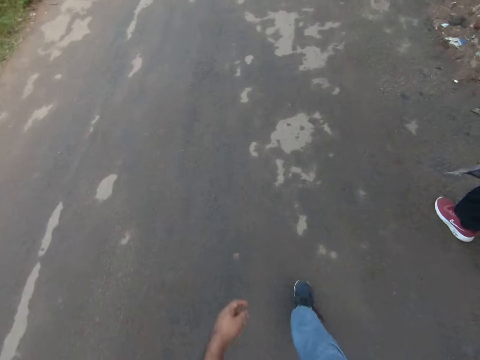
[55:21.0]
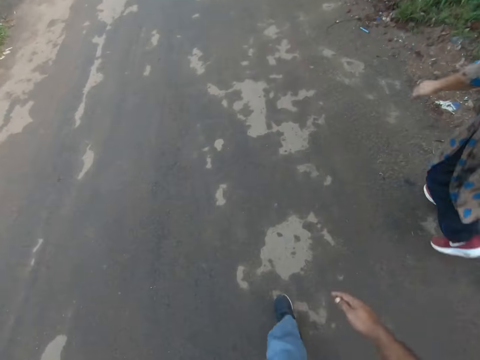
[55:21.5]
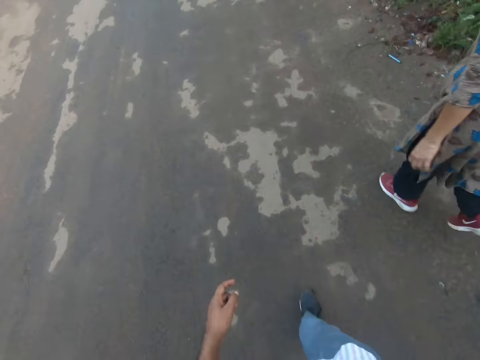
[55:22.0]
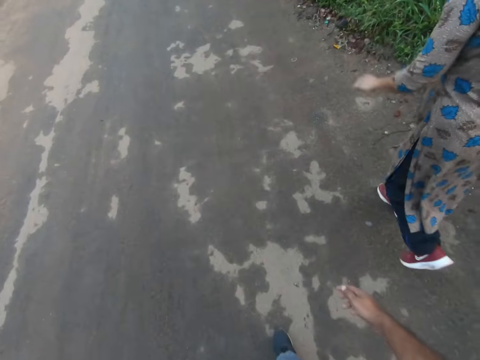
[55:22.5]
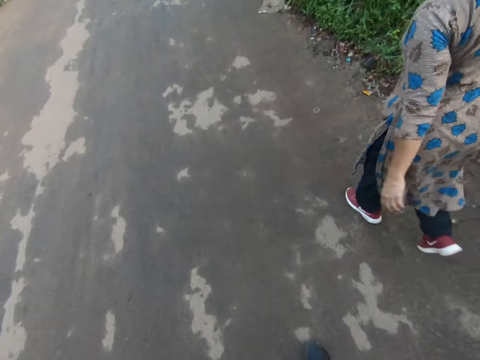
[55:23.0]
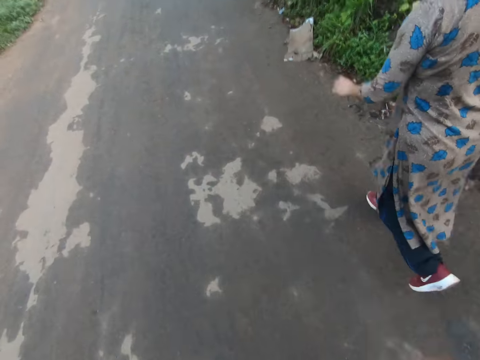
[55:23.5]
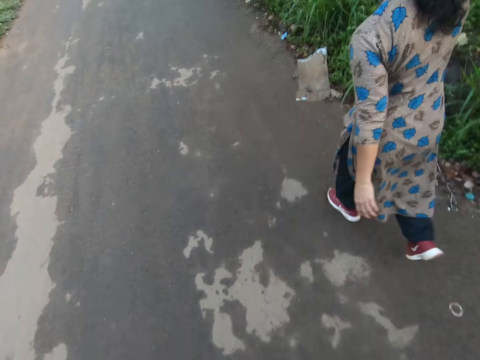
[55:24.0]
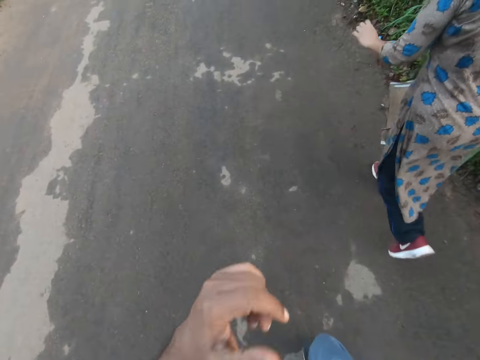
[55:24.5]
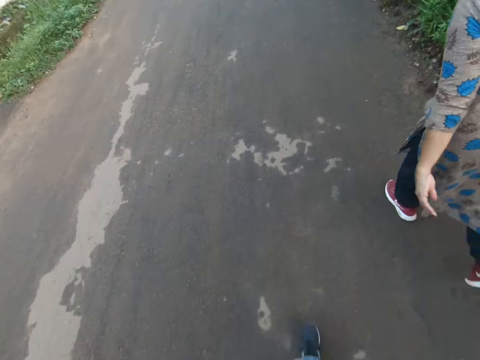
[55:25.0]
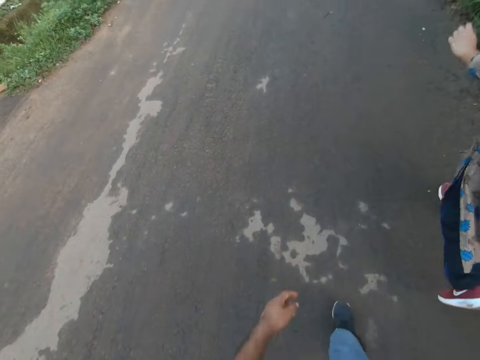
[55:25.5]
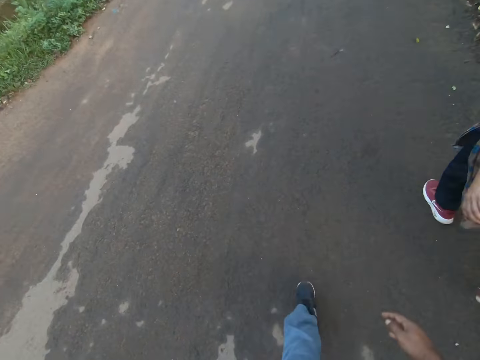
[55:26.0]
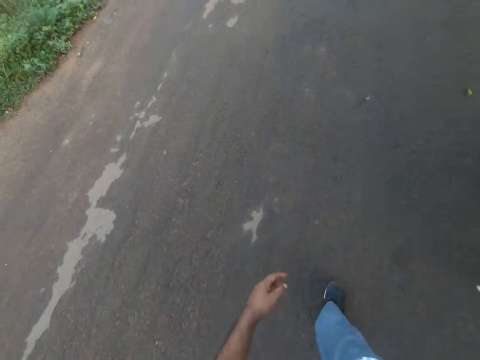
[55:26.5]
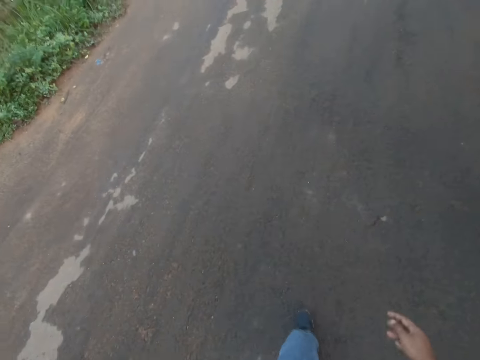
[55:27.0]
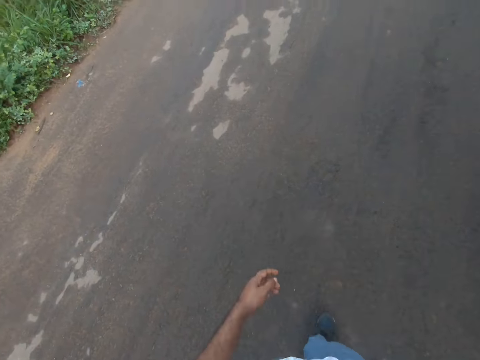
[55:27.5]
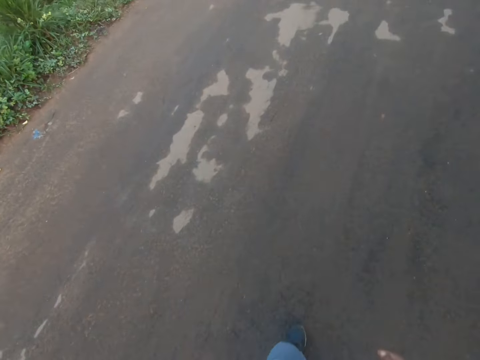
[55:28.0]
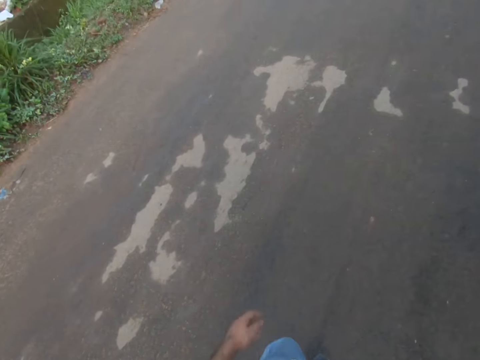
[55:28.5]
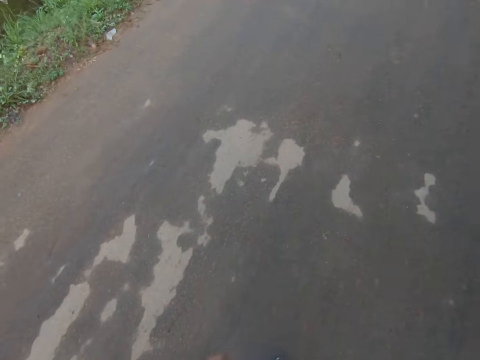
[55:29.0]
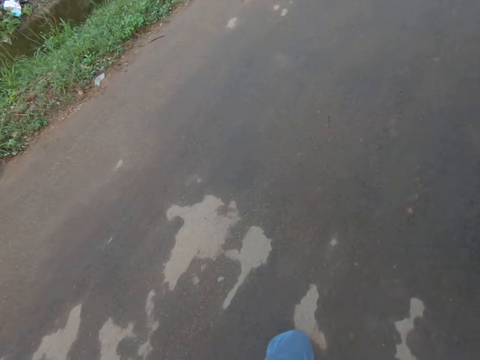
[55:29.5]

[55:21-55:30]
The camera wearer raises his left hand to his face. He drops his left hand.

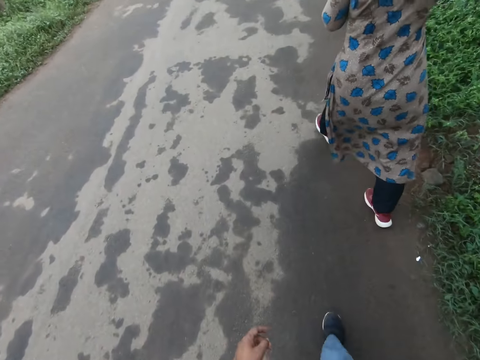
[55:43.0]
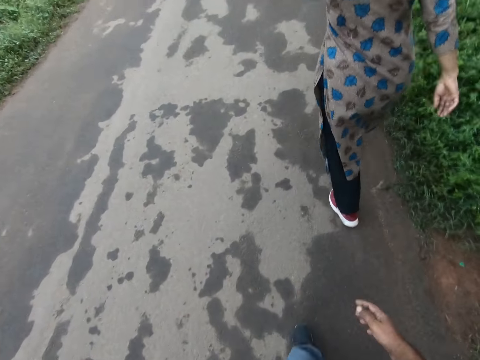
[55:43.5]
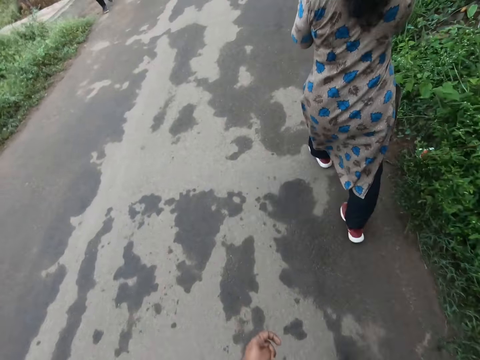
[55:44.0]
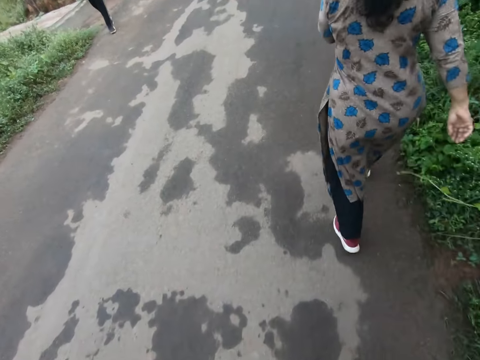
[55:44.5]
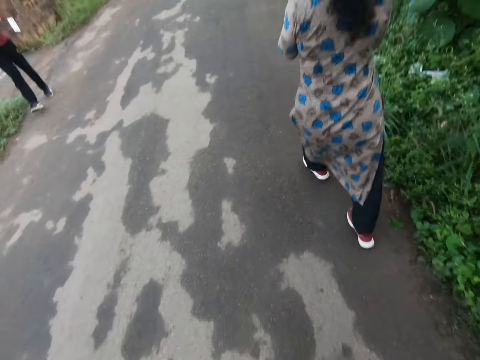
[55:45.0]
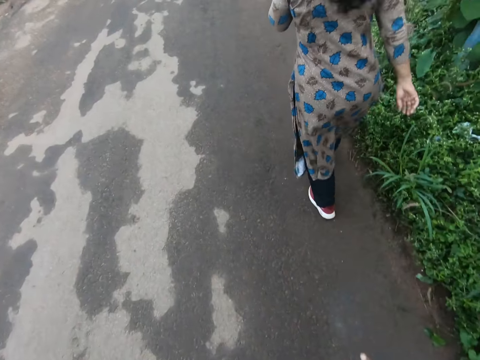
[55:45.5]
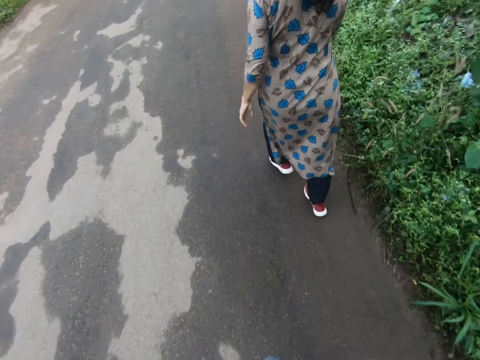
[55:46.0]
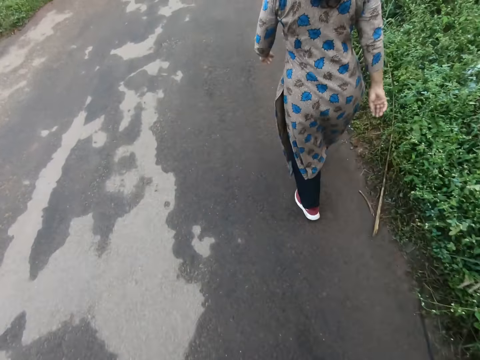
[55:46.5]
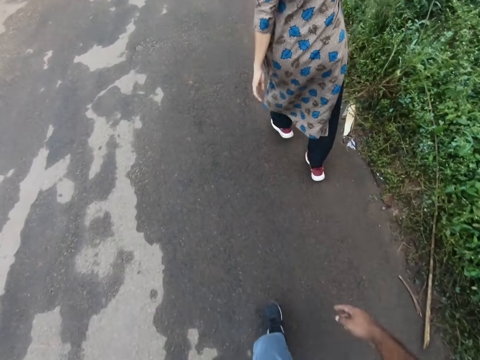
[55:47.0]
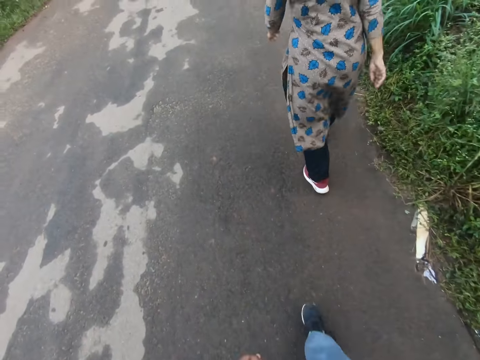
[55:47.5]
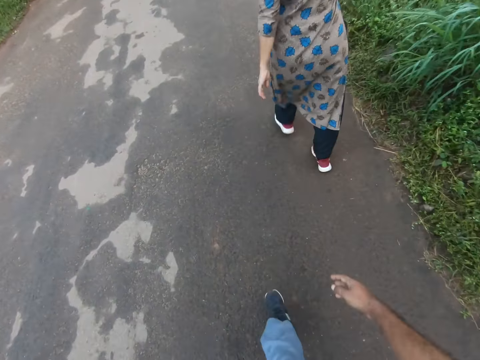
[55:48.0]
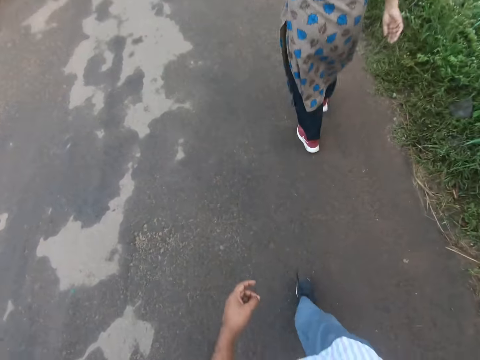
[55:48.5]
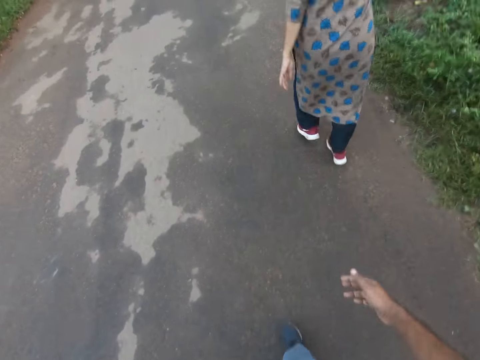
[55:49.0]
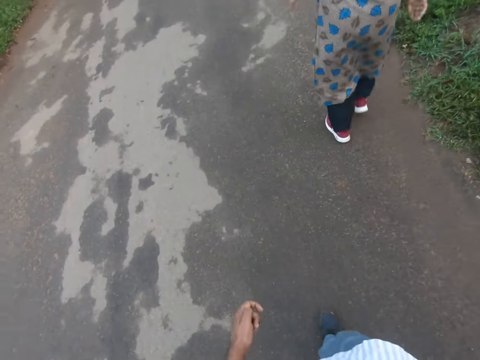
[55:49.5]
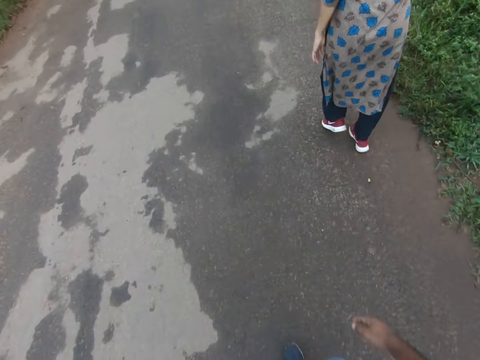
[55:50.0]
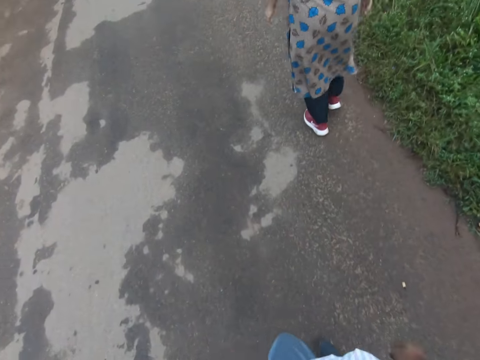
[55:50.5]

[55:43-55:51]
A man walks past the camera wearer and the woman.

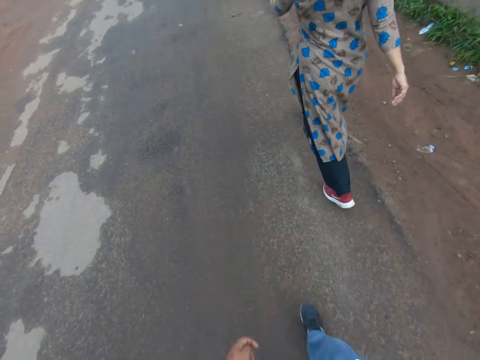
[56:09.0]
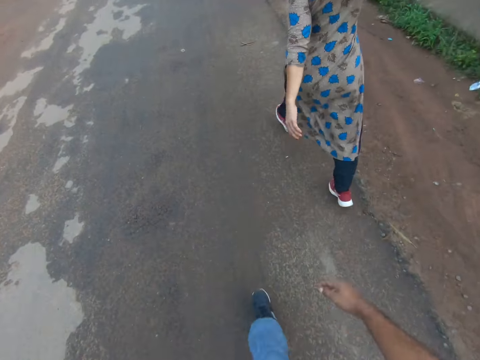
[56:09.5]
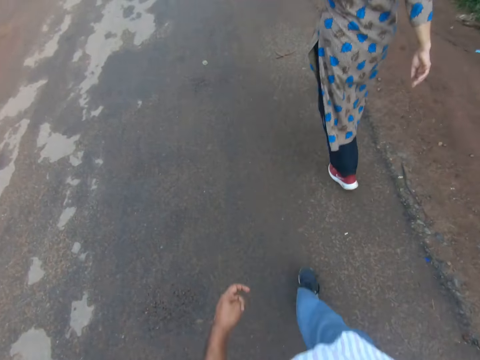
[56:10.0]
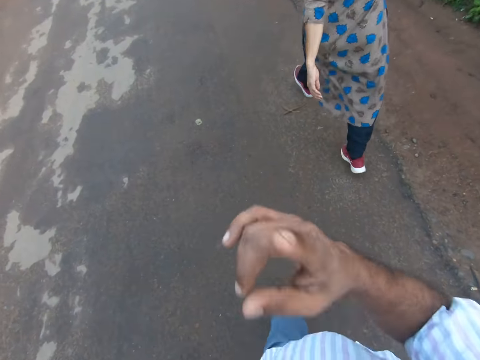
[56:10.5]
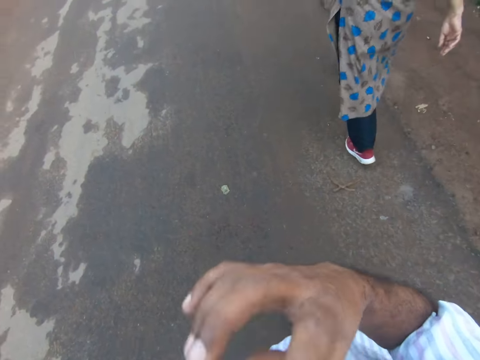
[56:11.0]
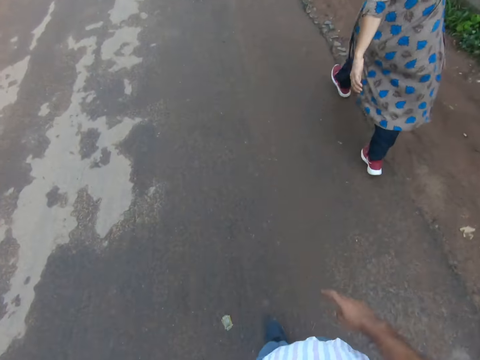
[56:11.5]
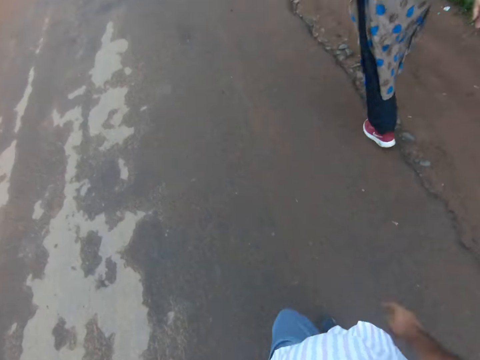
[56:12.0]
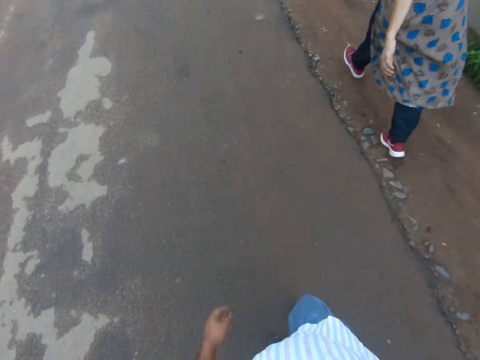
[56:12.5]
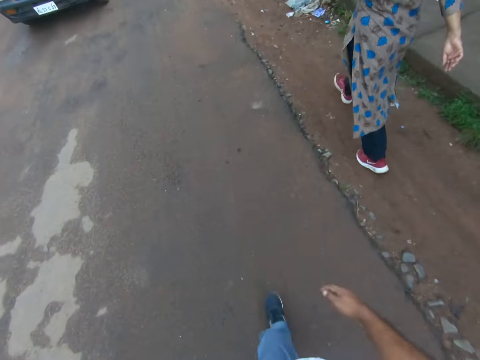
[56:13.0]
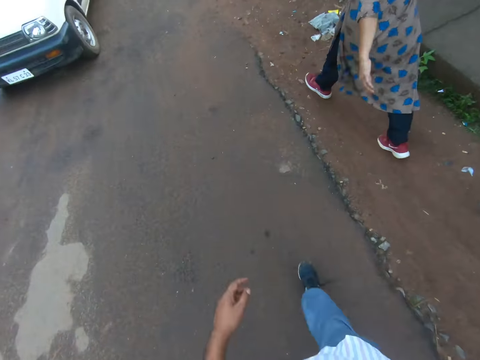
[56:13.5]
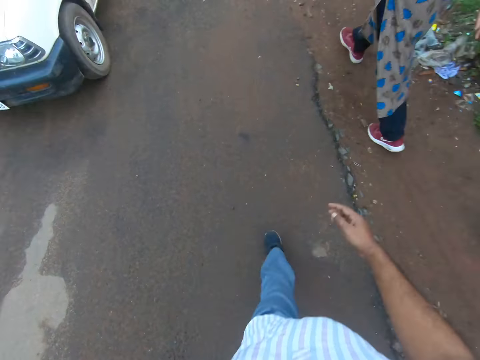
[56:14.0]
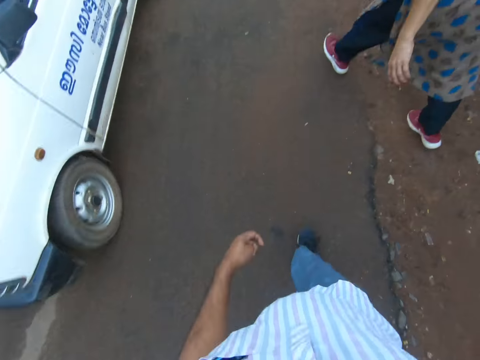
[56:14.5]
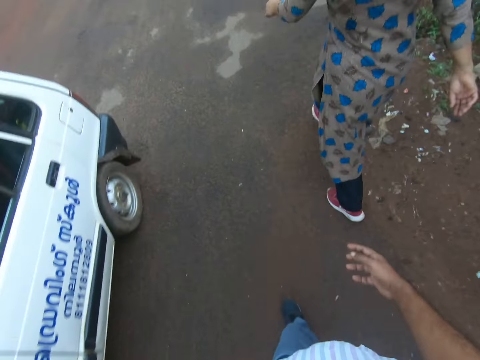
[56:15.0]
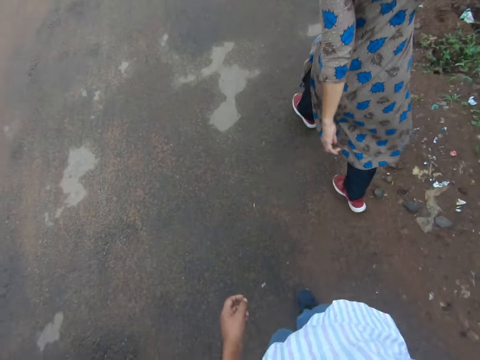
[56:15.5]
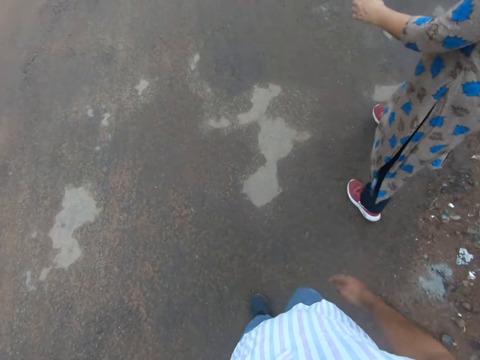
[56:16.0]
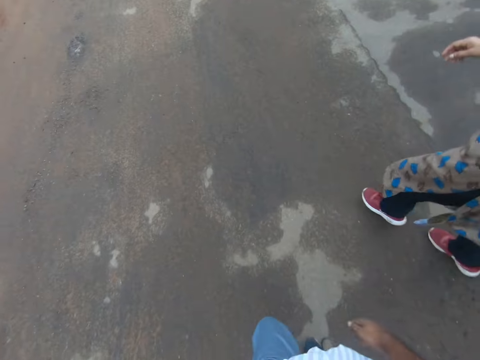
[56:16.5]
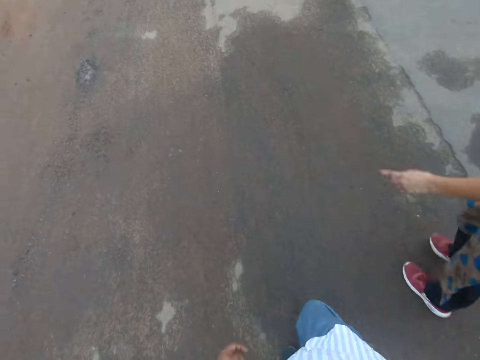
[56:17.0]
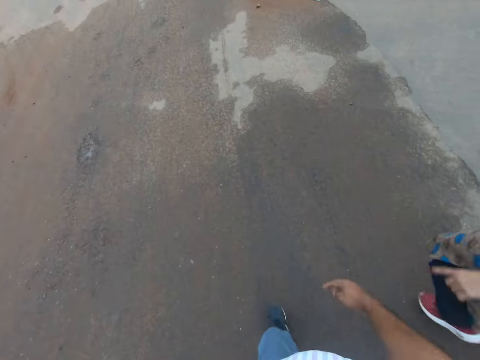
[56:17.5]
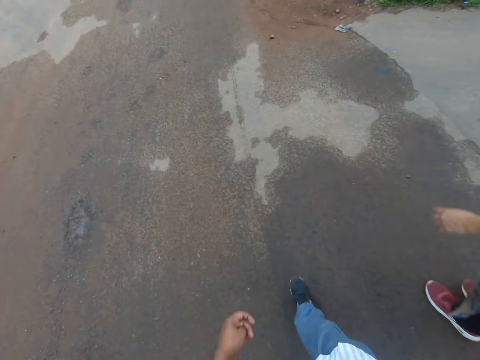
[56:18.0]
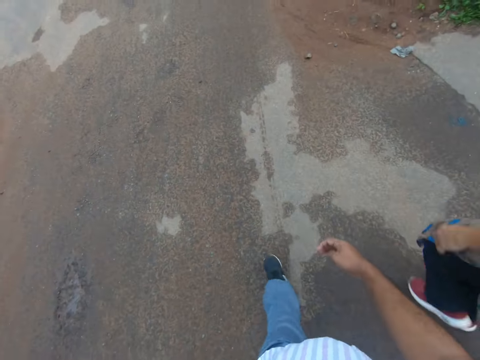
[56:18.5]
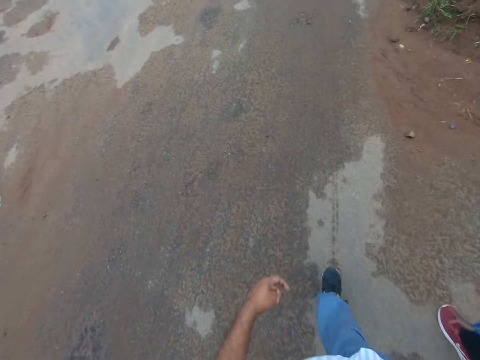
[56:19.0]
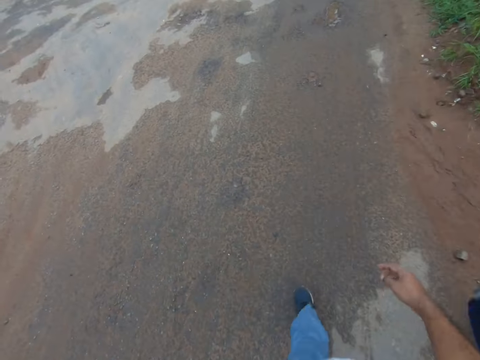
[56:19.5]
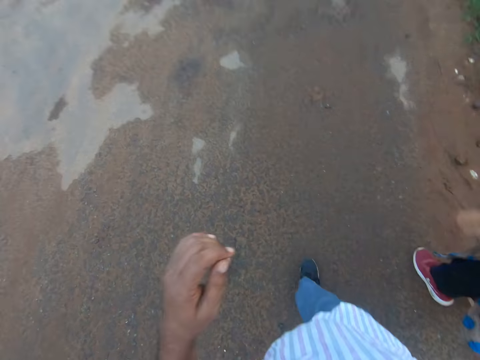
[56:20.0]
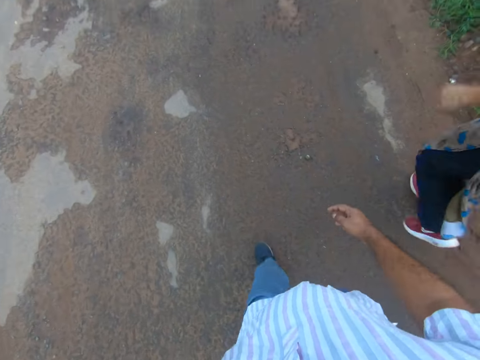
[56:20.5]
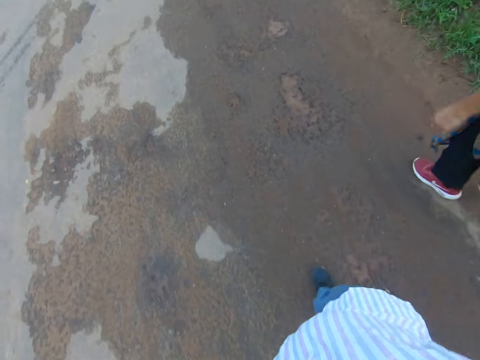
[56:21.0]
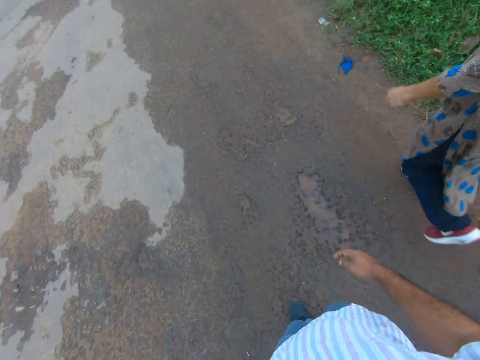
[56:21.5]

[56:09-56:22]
The camera wearer raises his right hand to his face. He touches his face. He drops his right hand. A bus drives past the camera wearer and the woman on the road. The woman interacts with the camera wearer on the road. The camera wearer converses with the woman. He raises his left hand to his face.
